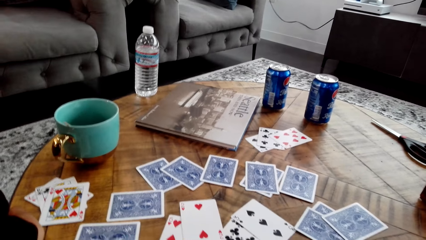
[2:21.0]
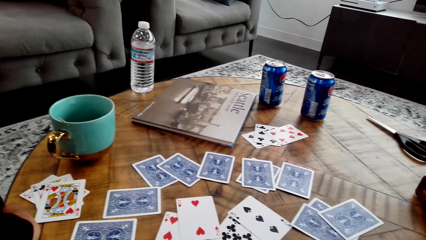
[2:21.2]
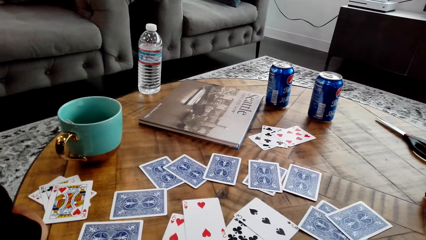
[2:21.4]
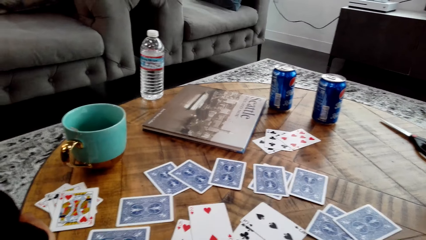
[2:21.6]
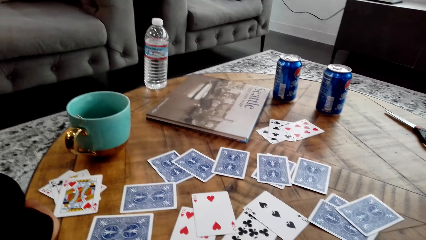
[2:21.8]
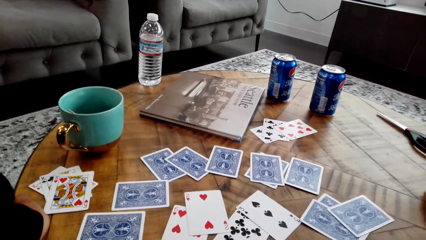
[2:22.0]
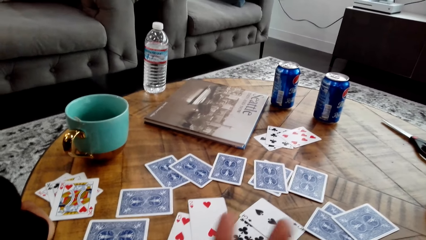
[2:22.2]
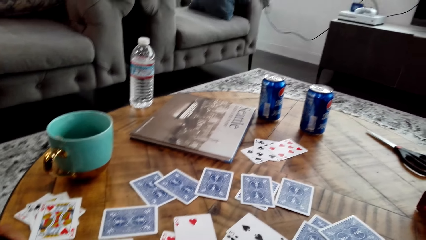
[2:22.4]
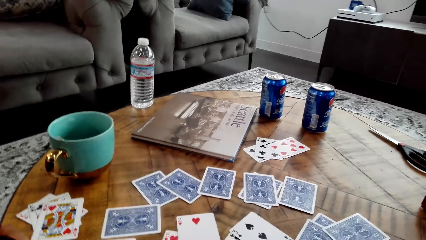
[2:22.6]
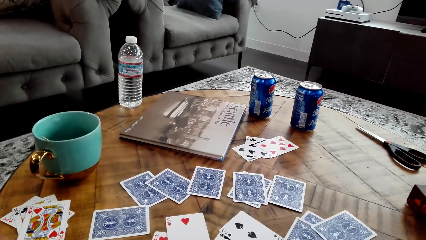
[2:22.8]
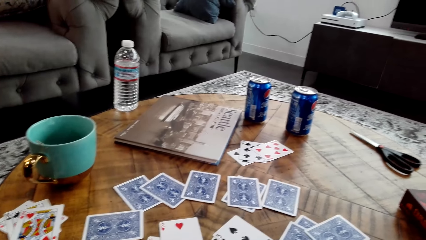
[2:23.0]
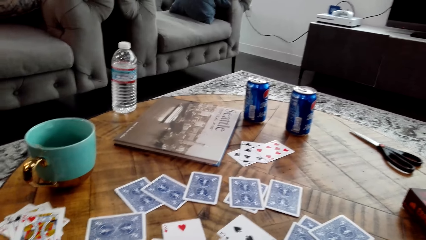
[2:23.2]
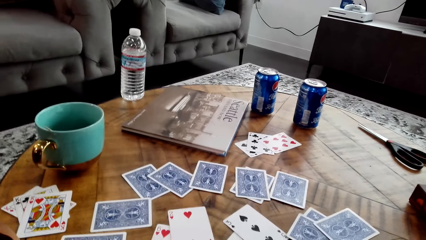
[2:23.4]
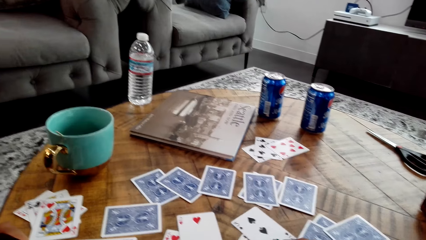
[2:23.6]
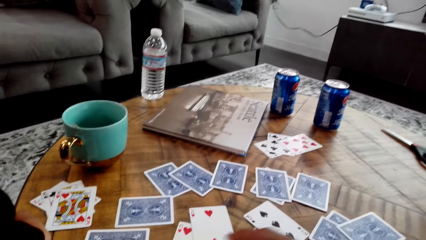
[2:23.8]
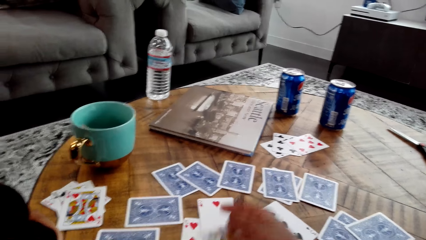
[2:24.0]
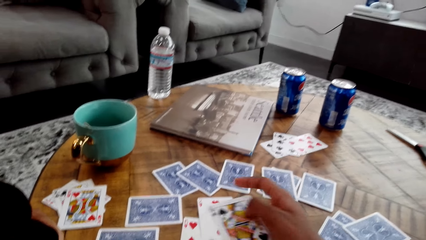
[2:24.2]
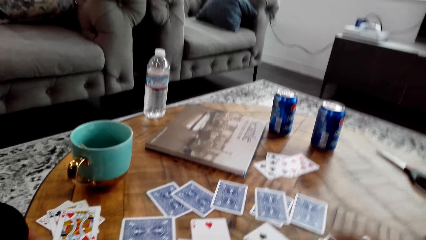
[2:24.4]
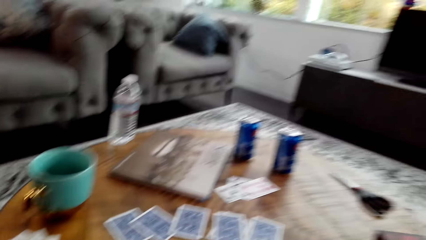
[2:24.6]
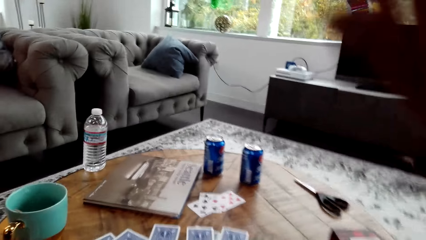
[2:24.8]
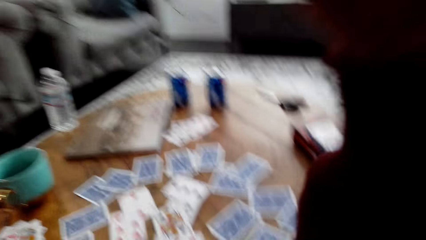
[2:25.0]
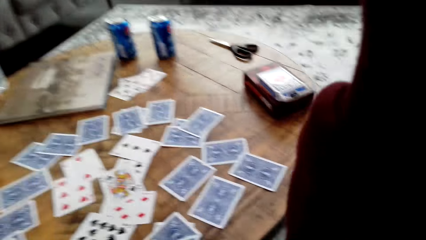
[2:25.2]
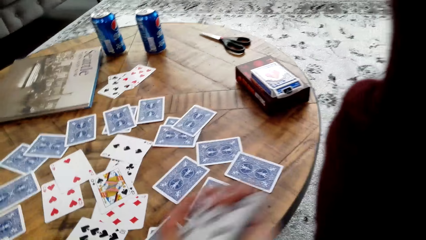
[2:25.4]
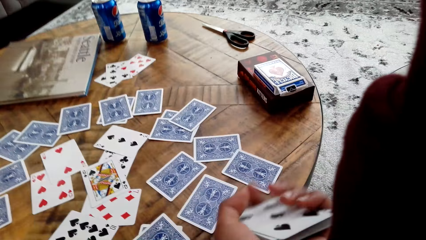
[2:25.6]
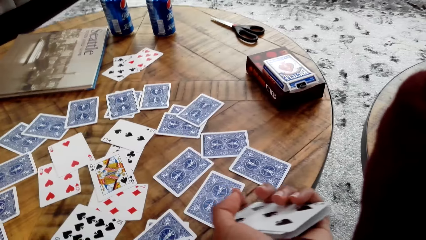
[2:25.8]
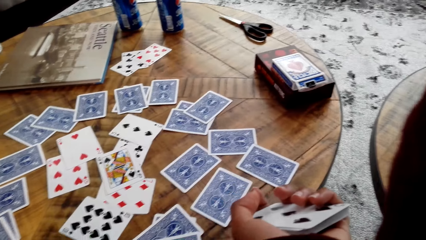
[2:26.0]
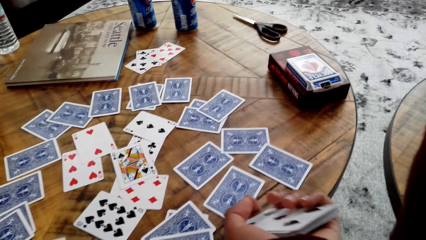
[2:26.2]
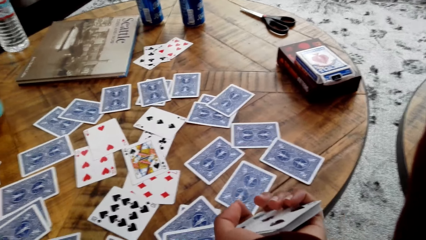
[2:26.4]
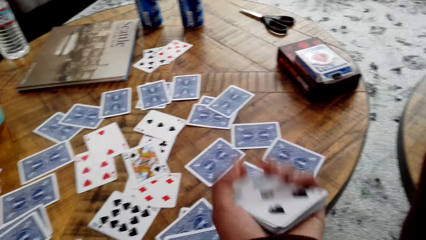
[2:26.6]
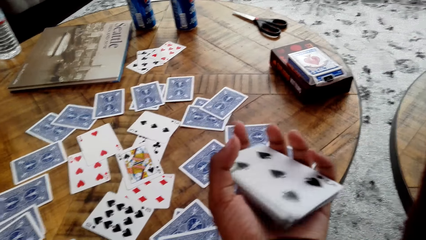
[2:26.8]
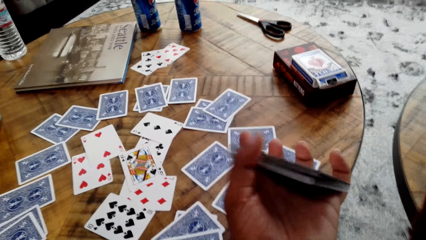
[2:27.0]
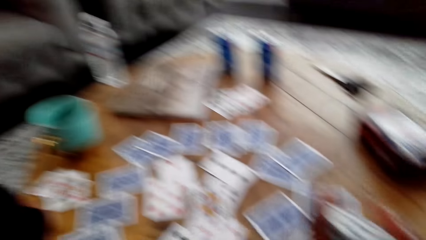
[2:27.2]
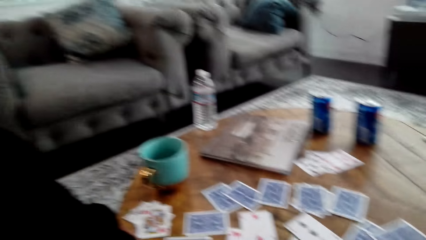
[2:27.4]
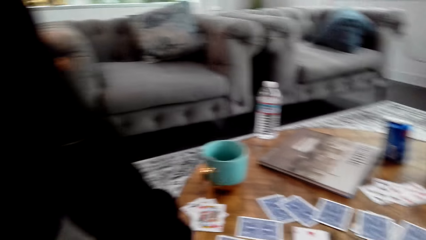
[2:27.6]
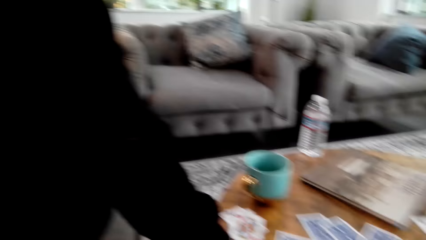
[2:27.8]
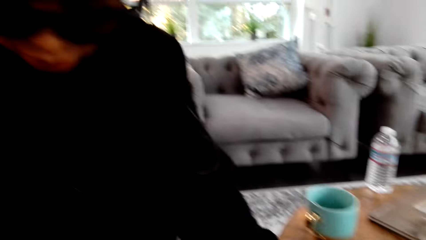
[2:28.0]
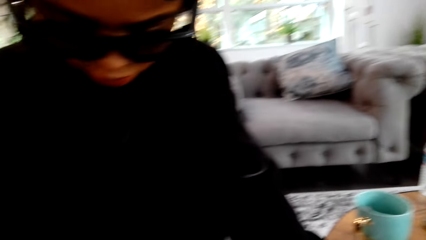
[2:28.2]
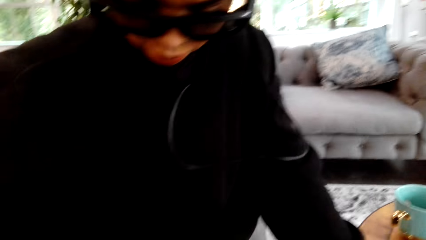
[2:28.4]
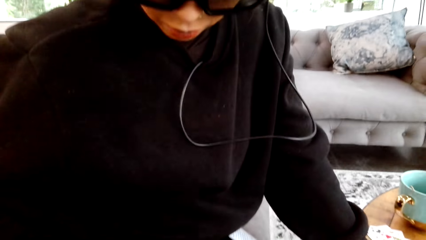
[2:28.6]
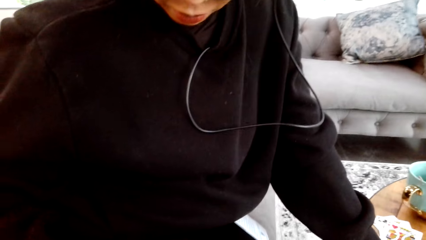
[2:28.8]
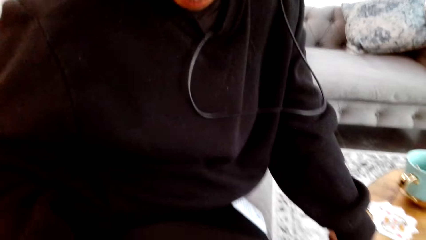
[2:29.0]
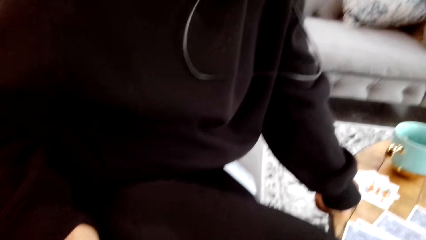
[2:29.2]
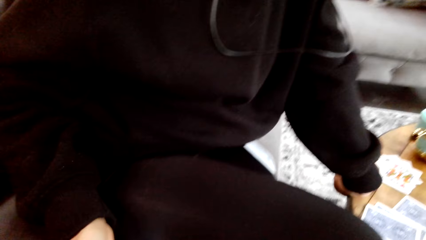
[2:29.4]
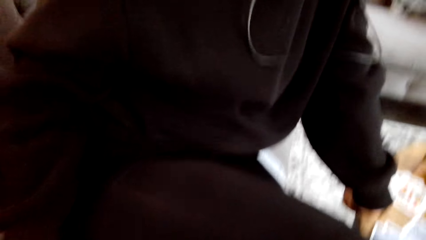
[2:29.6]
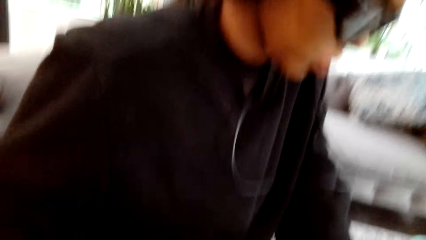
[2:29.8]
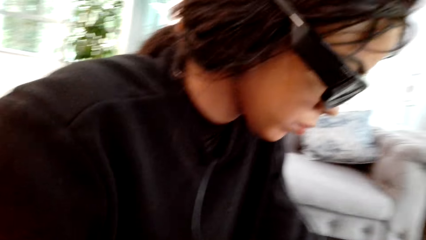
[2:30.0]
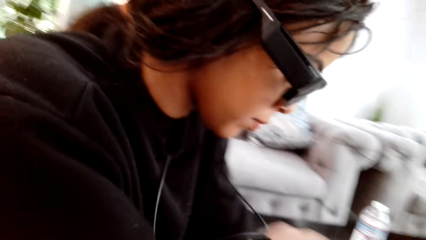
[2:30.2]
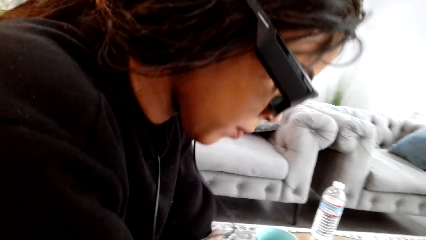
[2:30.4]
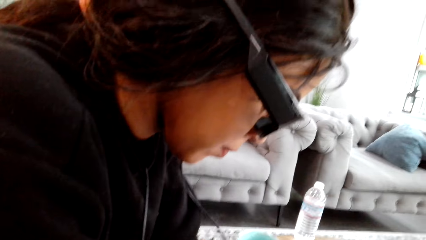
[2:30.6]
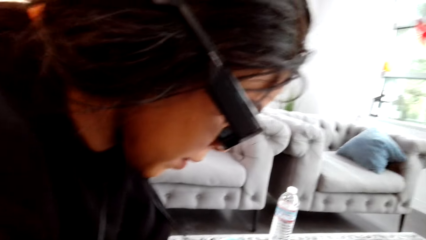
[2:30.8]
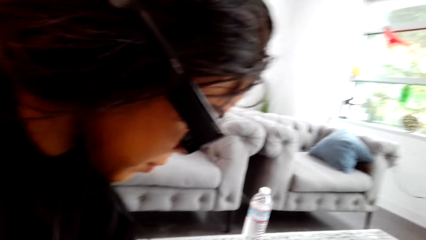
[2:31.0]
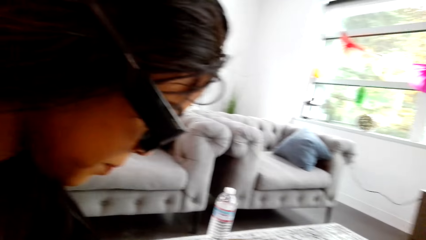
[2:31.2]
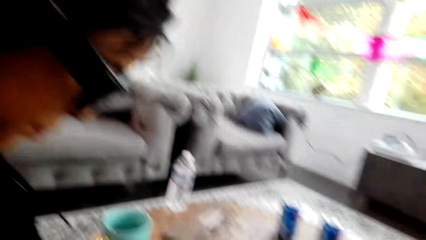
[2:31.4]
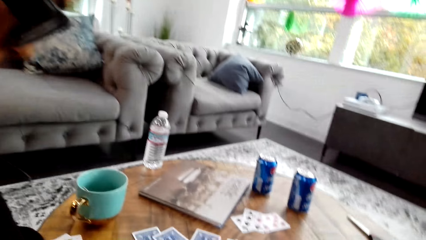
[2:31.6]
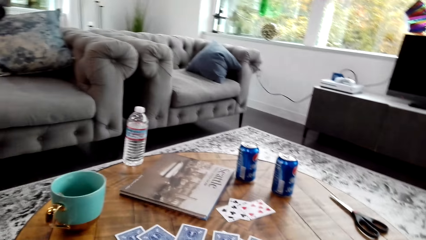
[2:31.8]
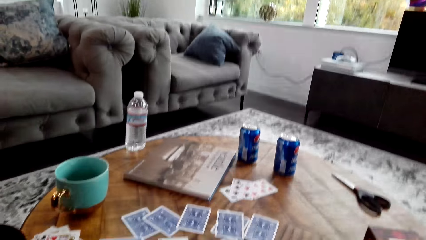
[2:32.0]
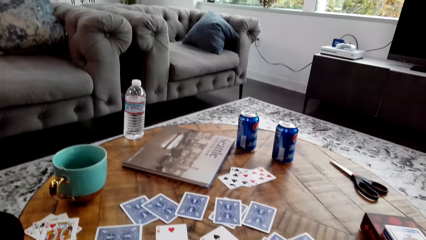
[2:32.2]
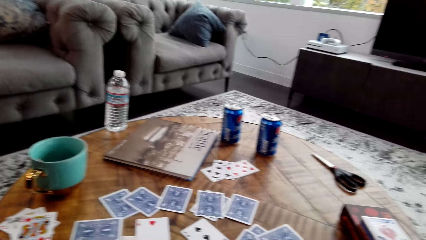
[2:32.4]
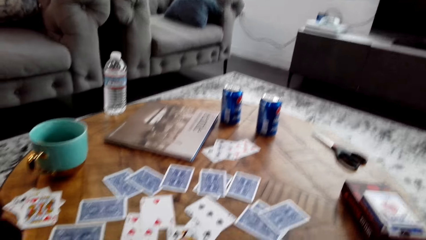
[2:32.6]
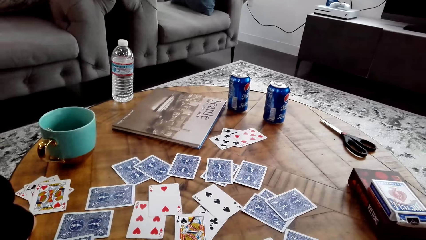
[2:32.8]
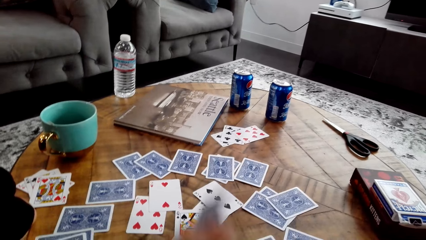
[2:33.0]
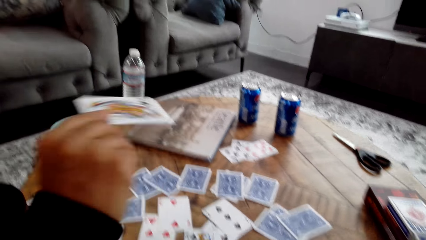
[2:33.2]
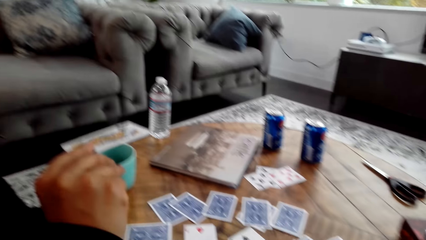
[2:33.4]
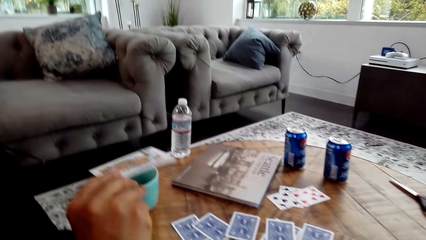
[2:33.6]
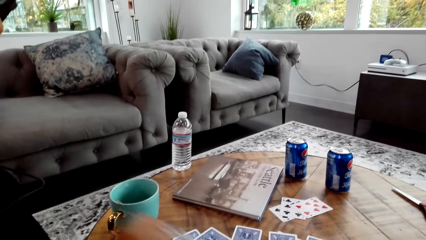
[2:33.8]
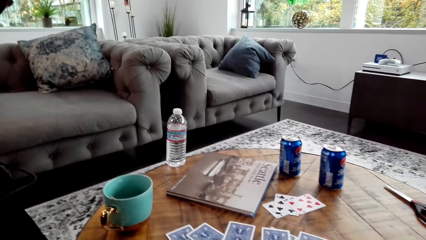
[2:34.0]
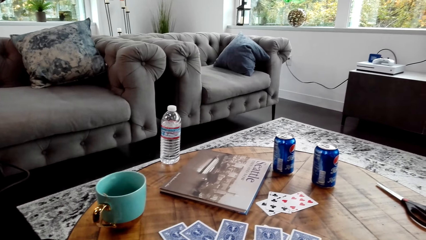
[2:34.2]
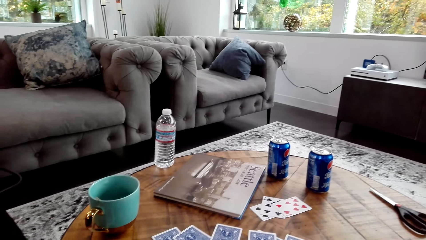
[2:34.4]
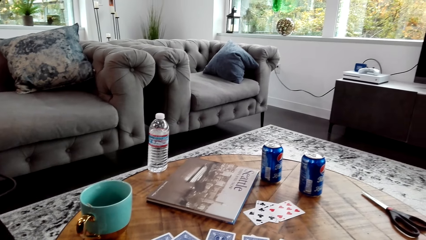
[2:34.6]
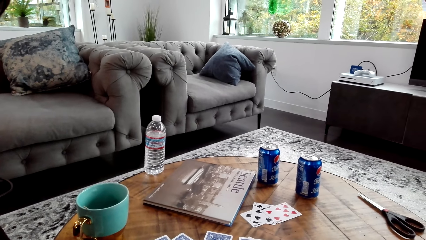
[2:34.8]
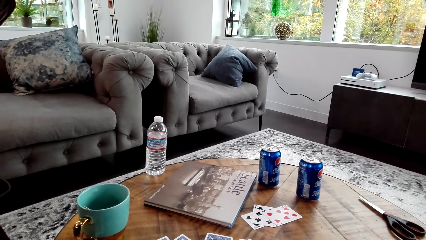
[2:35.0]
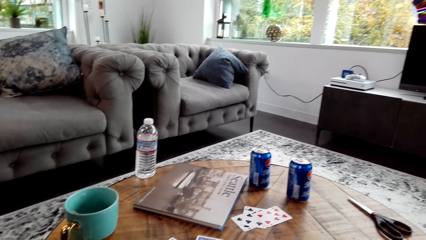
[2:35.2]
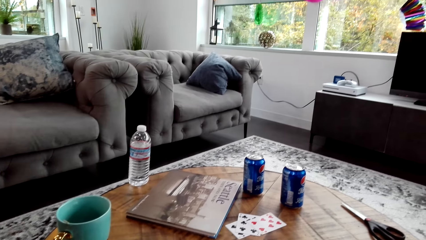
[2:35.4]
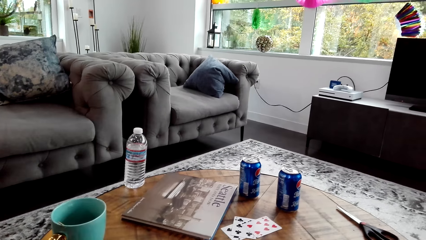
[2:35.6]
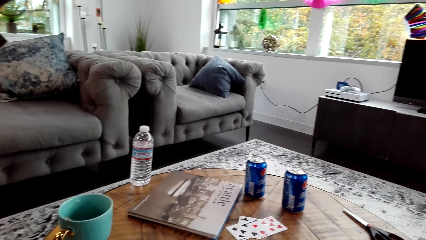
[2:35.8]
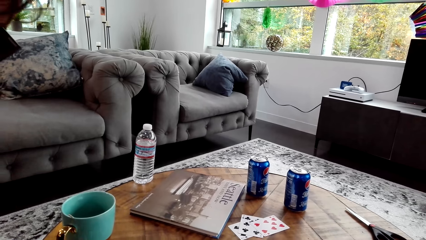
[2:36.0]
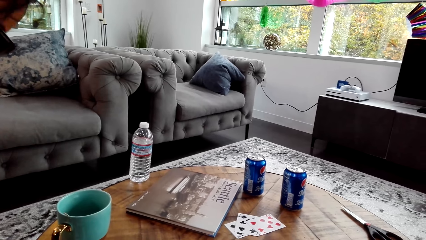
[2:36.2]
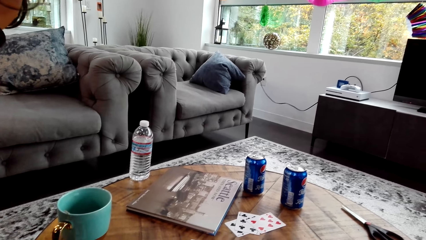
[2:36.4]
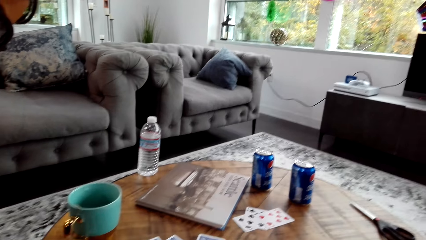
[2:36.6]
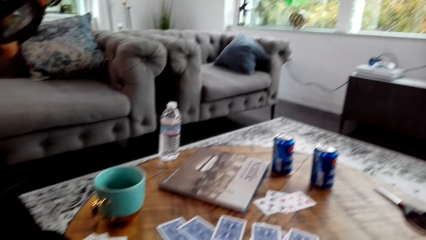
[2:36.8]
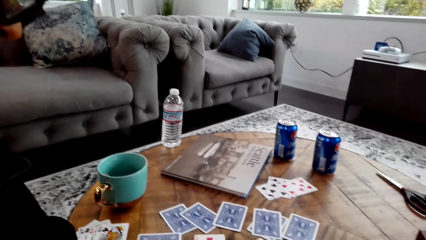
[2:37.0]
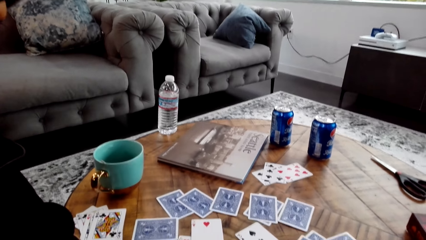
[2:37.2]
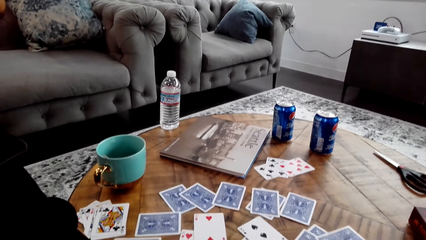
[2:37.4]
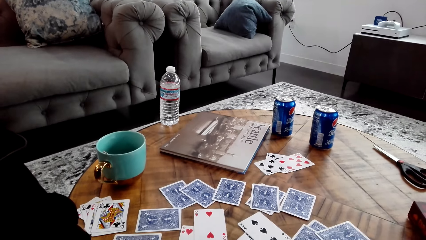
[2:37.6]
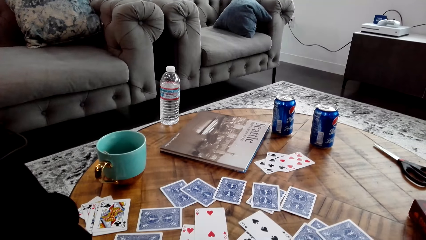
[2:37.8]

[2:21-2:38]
The camera wearer picks a card. They hold cards with a hand. They look at a woman. The woman raises the cards with her hand. The woman holds a card.
